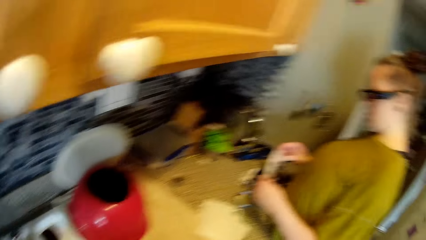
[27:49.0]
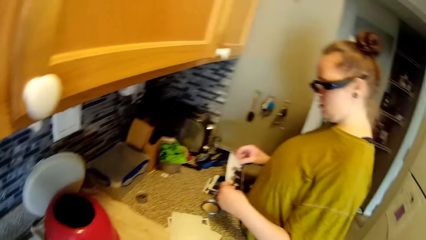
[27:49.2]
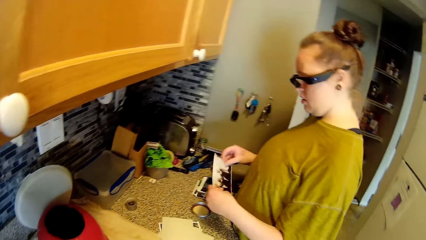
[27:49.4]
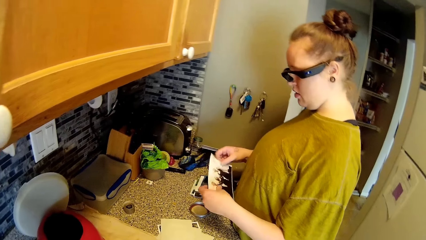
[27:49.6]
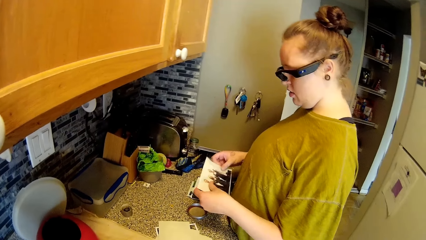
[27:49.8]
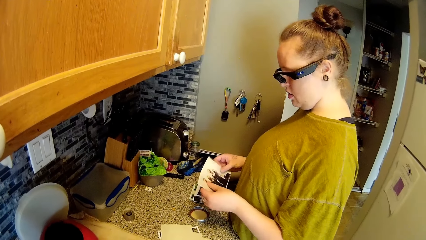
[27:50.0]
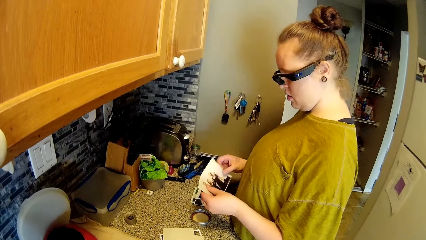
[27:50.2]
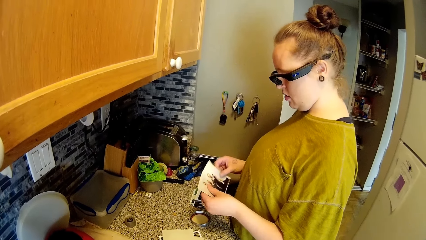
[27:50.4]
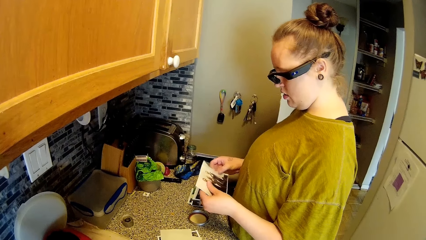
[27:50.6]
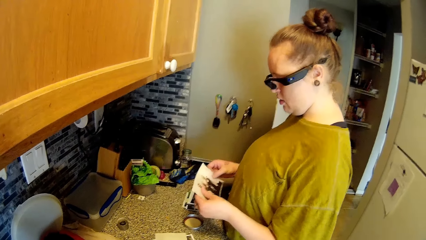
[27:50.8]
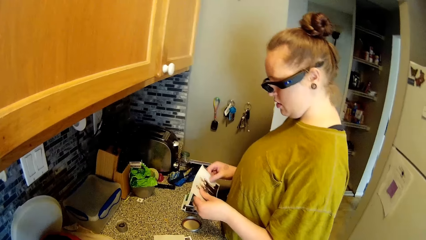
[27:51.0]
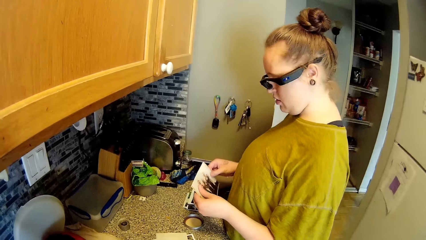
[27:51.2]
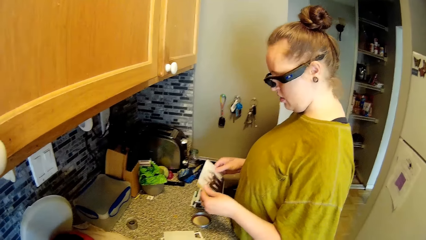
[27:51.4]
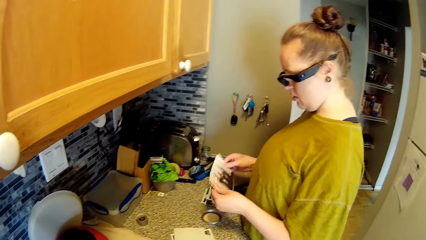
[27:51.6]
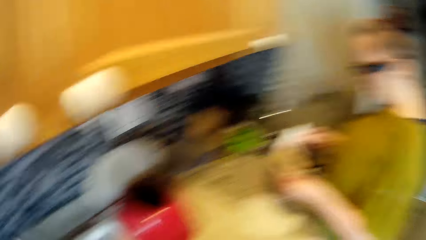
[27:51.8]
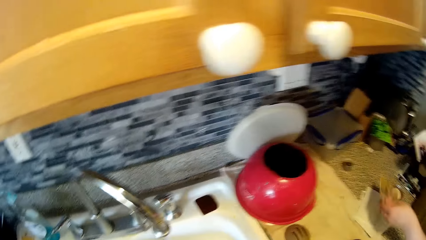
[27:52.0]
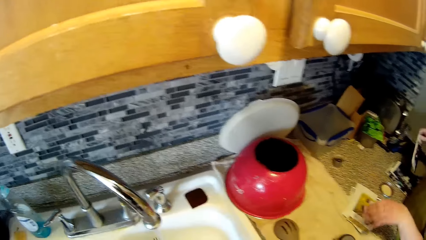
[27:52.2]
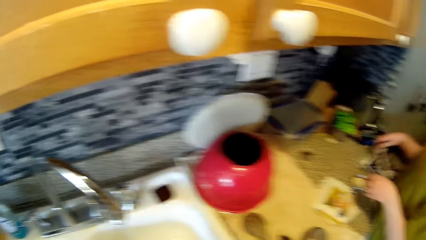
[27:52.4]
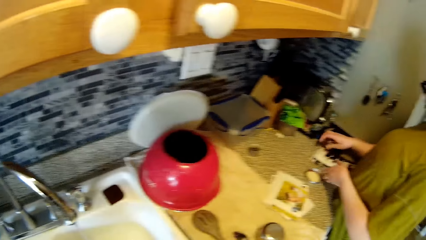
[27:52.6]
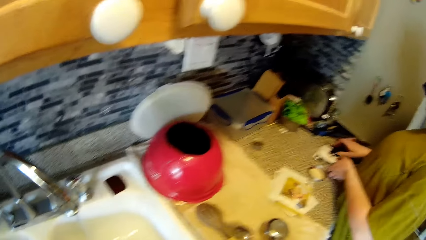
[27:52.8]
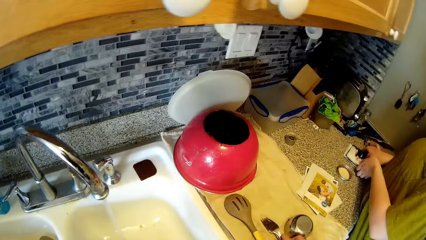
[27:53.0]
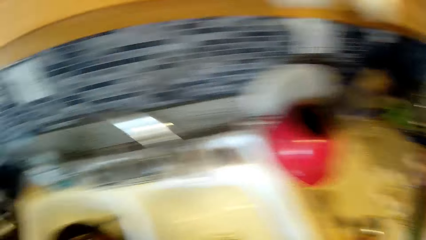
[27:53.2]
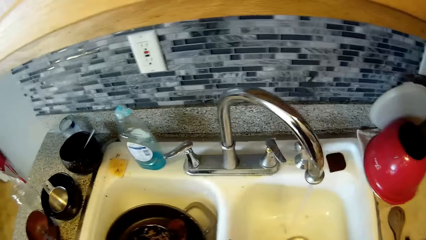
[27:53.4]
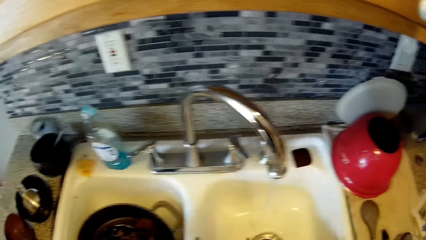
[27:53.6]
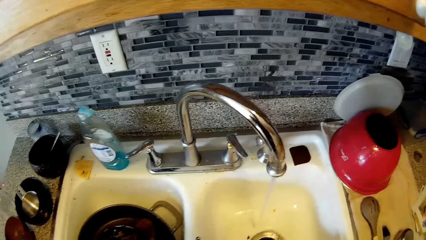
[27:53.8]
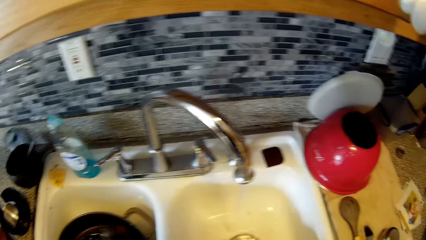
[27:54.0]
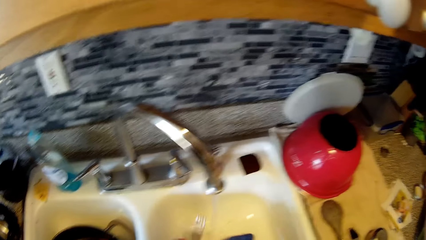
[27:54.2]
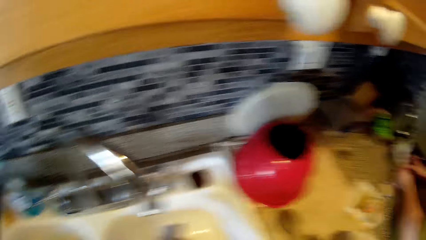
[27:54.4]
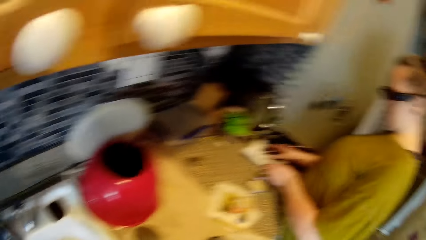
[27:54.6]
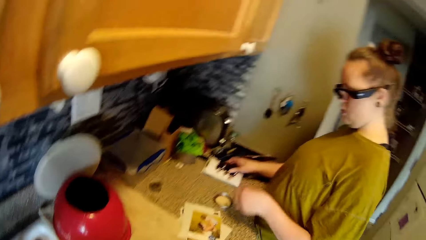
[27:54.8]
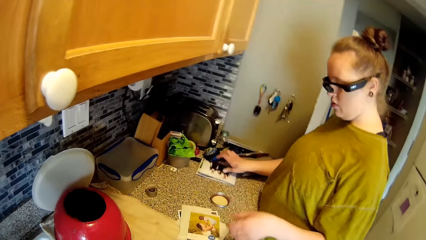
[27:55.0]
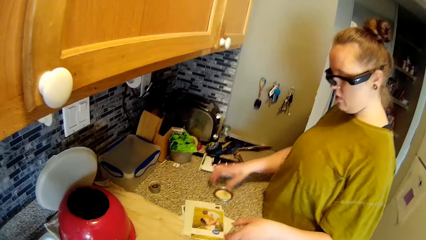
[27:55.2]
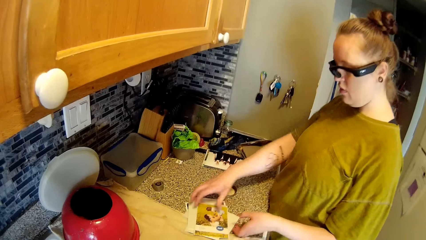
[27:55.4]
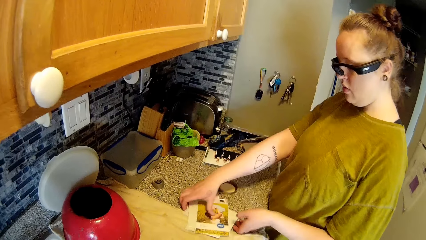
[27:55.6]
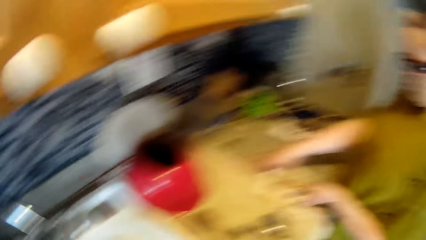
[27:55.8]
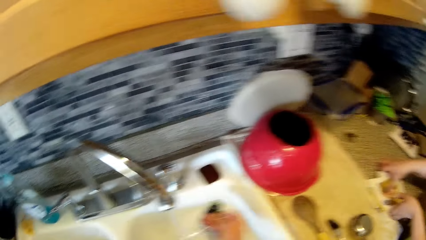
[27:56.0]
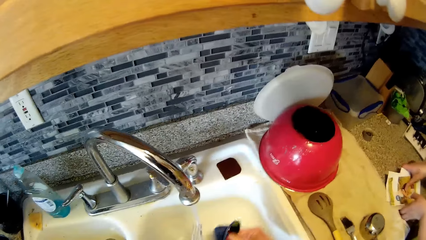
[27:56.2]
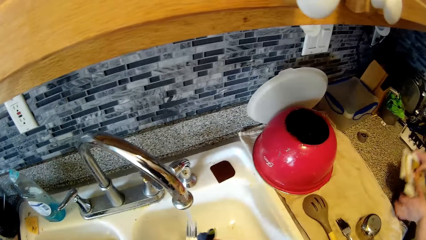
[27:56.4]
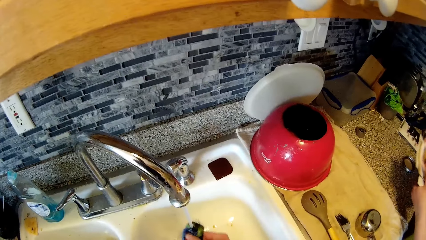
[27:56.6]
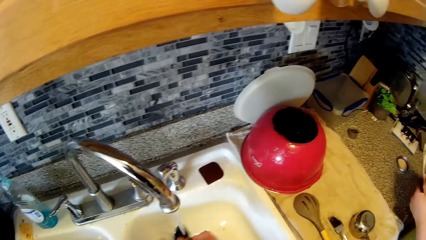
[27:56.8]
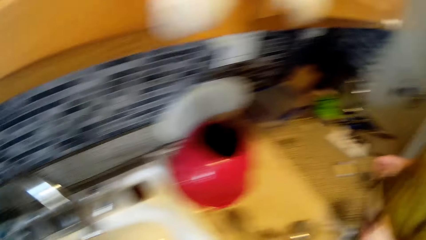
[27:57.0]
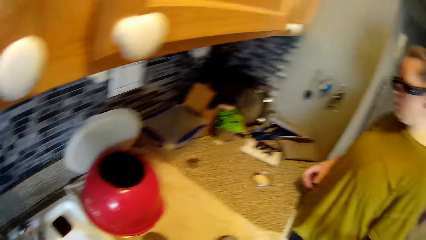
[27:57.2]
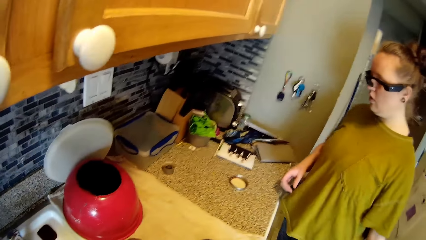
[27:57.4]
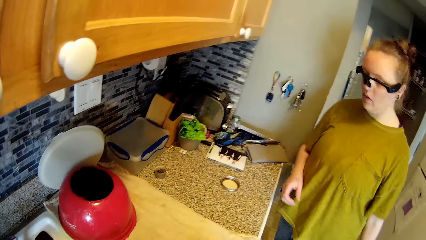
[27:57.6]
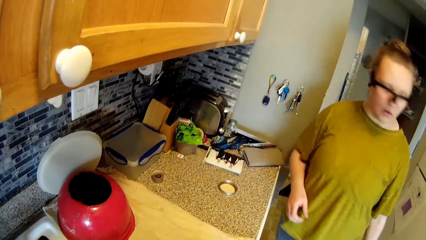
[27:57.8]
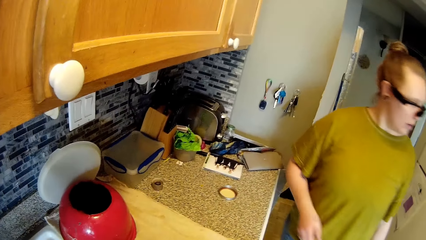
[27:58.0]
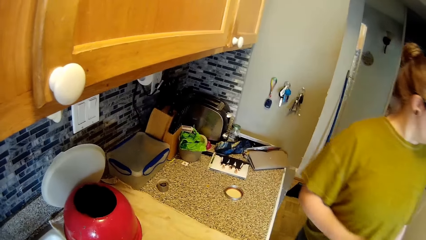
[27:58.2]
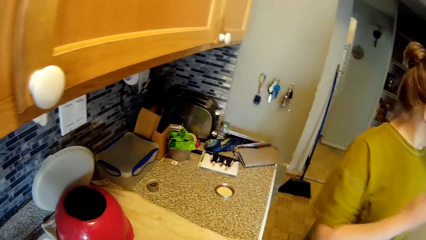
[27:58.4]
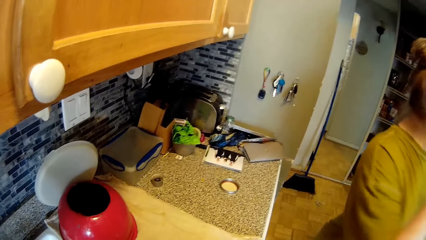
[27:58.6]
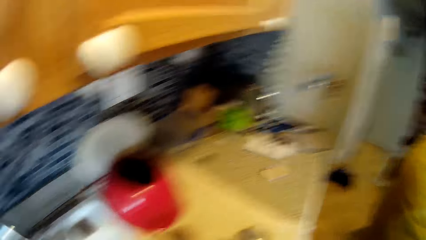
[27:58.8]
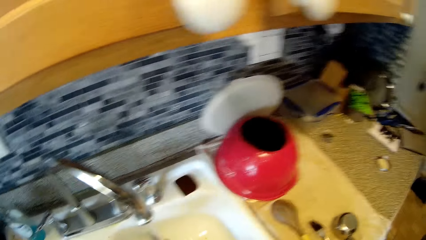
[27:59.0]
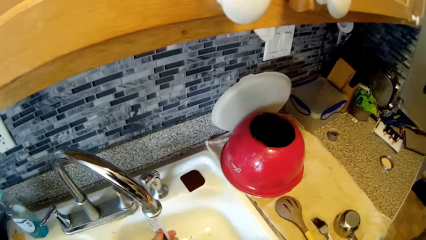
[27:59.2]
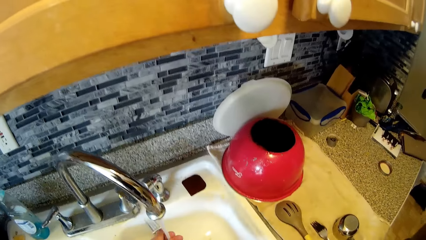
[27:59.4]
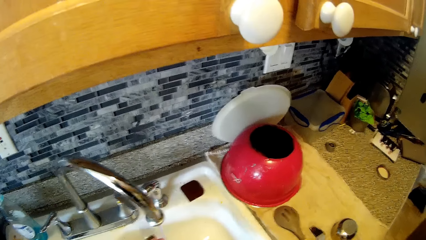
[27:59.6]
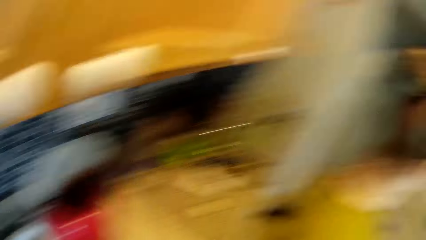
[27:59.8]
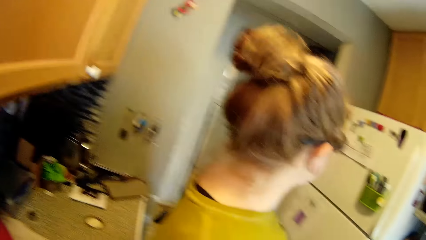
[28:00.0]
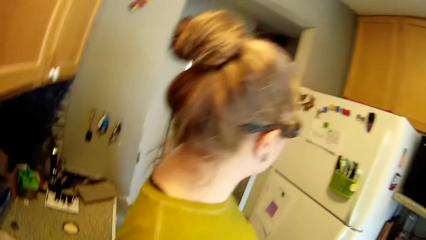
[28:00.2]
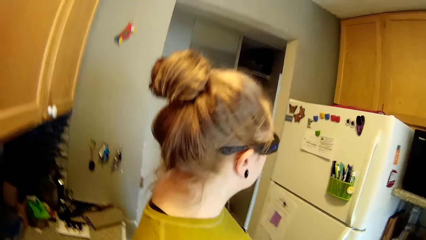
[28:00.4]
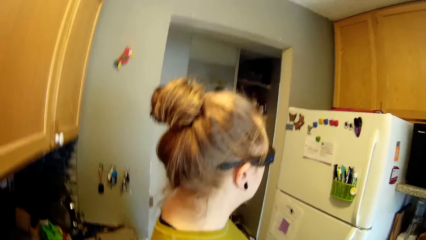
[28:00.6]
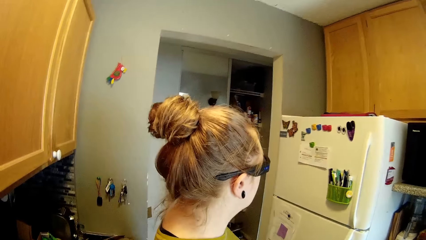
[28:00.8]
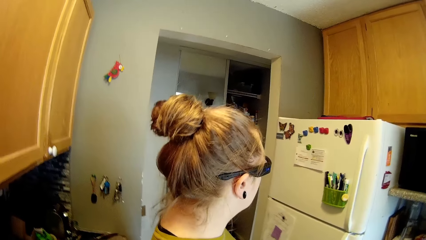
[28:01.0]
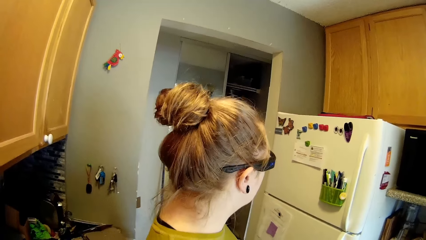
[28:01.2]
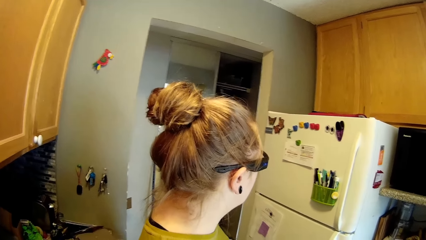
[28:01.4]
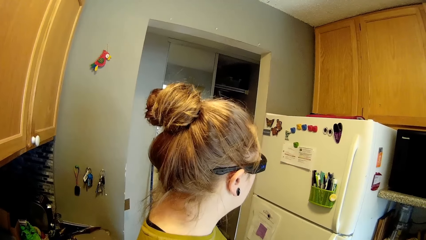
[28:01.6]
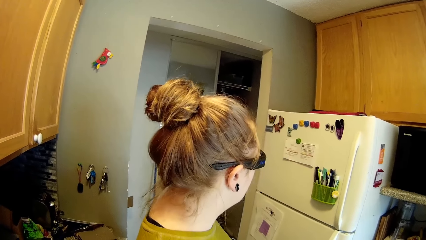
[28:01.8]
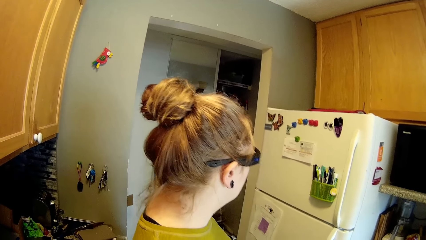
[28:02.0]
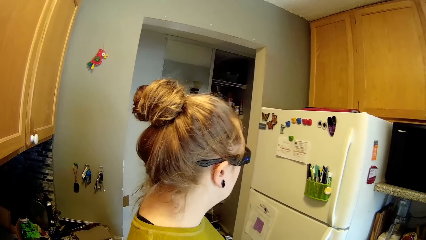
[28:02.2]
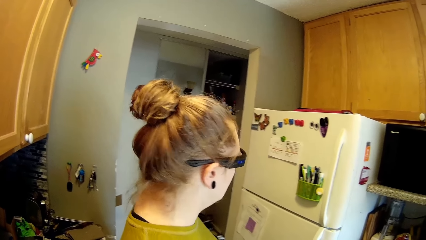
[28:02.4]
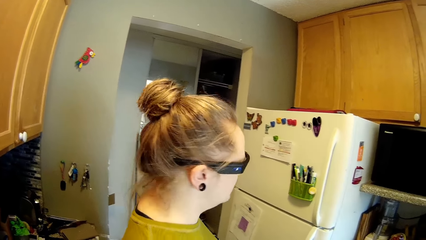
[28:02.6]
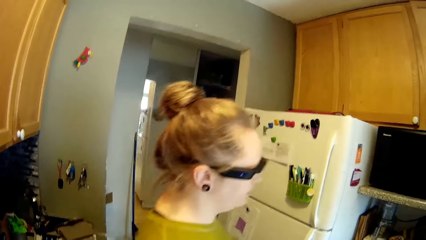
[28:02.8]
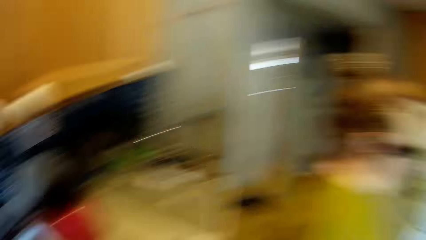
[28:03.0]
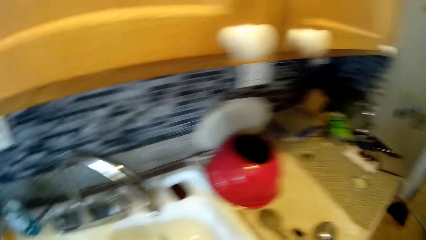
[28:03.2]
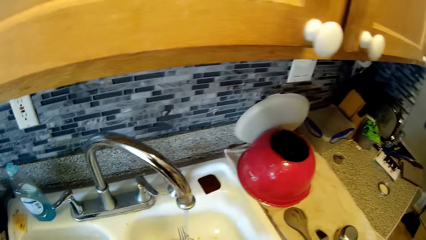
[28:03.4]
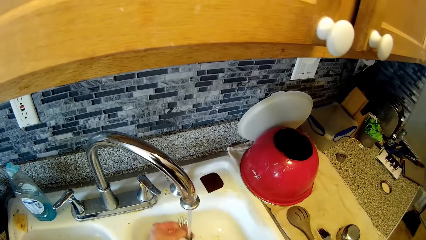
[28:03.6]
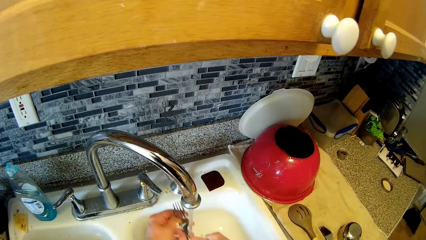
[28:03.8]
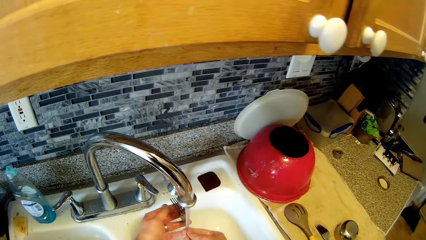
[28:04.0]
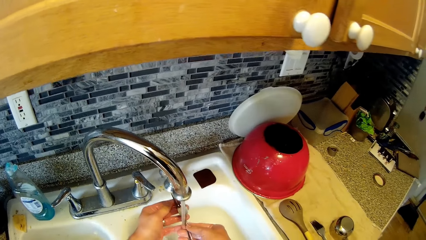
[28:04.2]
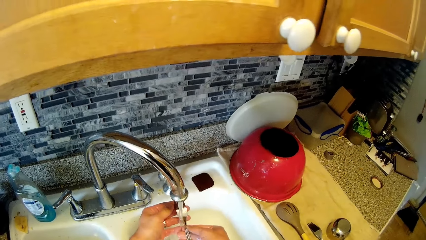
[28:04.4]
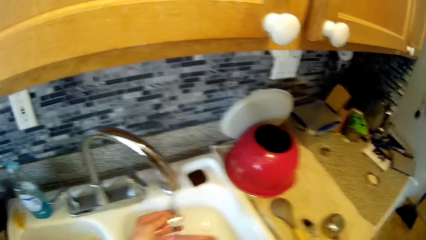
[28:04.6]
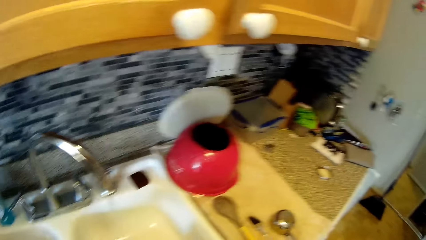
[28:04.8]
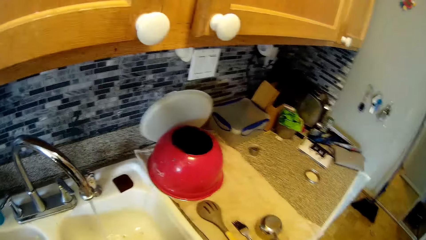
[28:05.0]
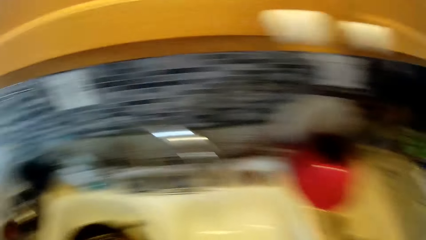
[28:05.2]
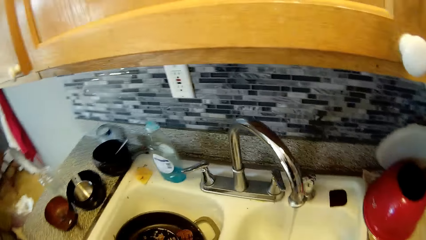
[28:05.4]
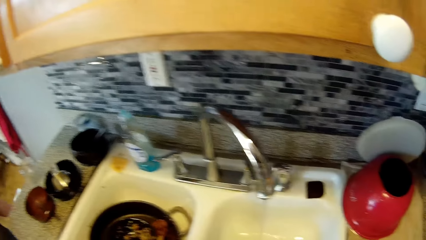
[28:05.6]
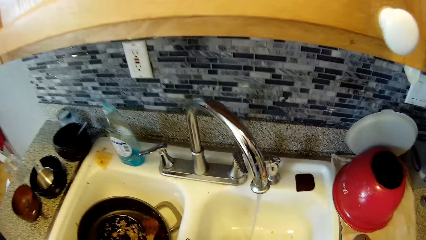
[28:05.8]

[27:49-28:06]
A woman looks at the pictures in her hands. The woman drops a picture on the countertop with her left hand. The woman drops a picture on the countertop with her right hand. The woman arranges pictures on the right side of the countertop. The woman picks the pictures on the left side of the countertop with her hands. The camera wearer washes cutleries in the sink with the sponge. The woman turns away from the counter. The woman talks with the camera wearer. The camera wearer rinses the cutleries with water from the tap.
